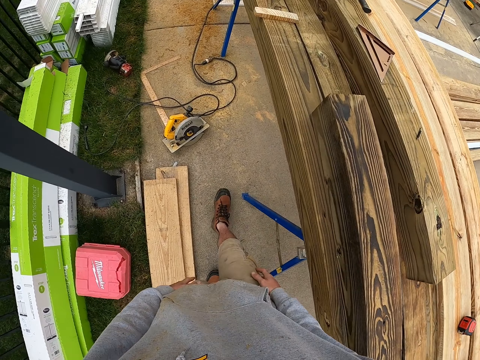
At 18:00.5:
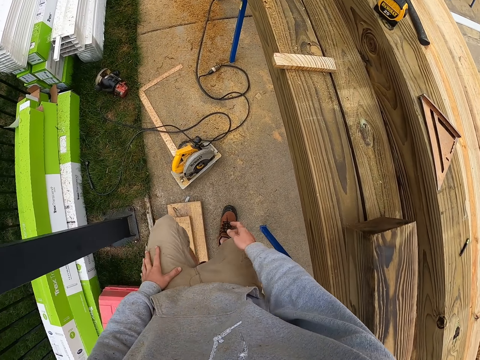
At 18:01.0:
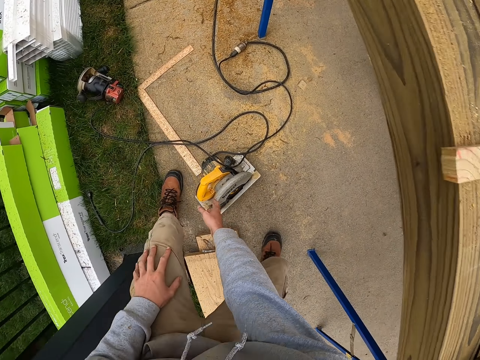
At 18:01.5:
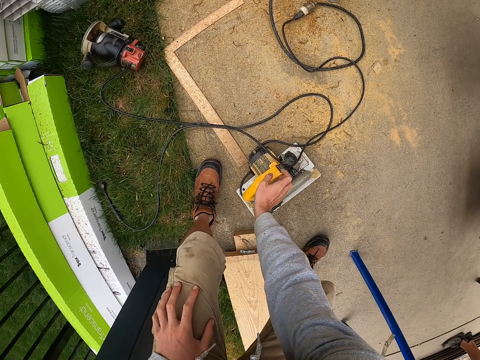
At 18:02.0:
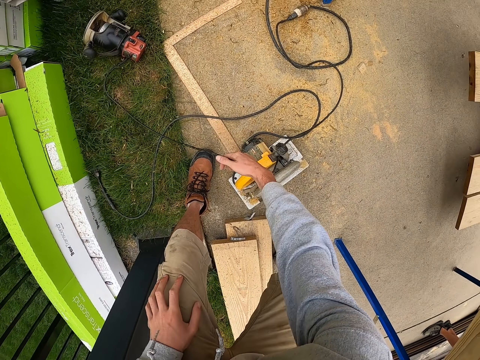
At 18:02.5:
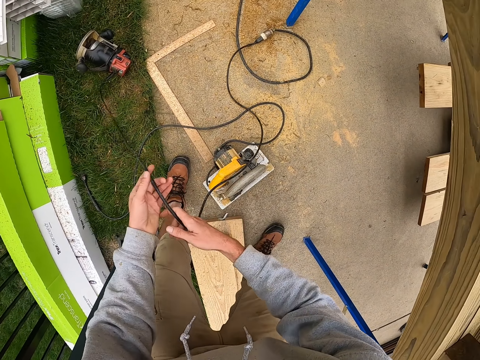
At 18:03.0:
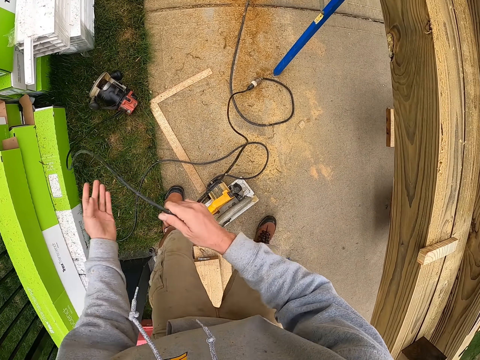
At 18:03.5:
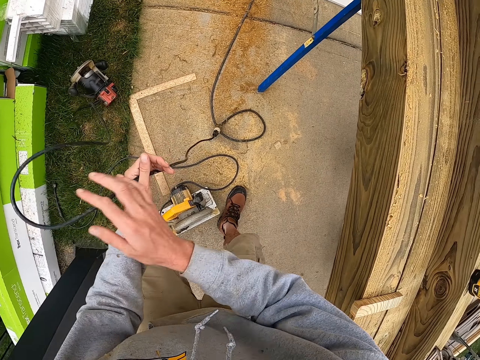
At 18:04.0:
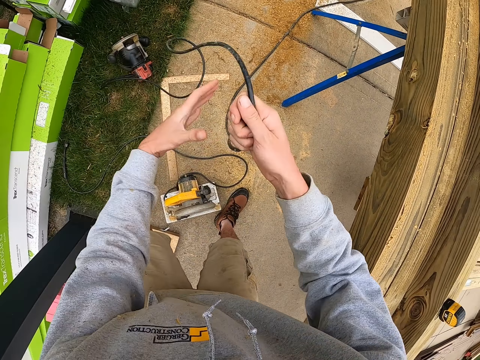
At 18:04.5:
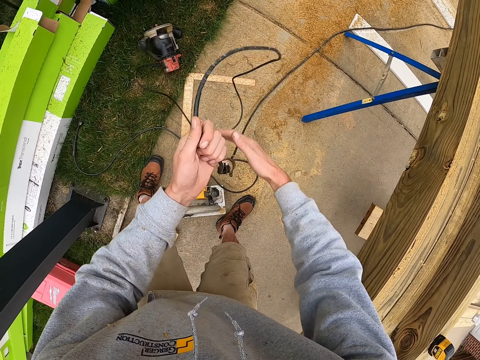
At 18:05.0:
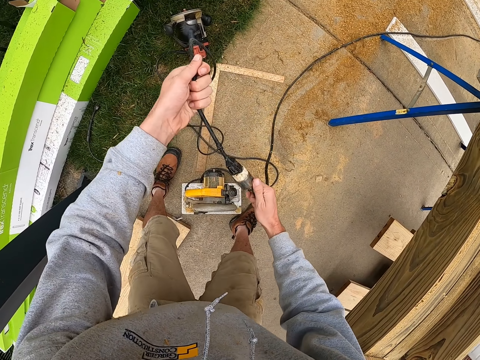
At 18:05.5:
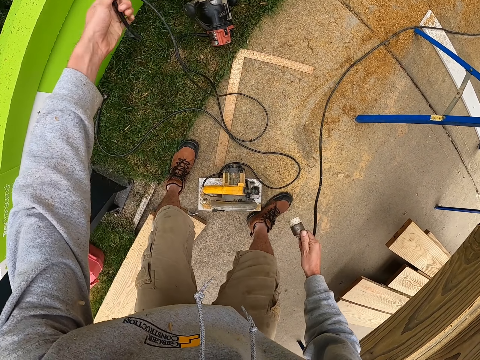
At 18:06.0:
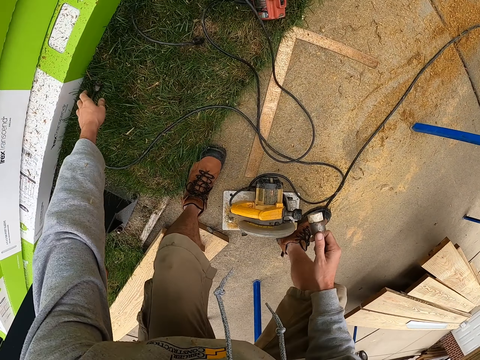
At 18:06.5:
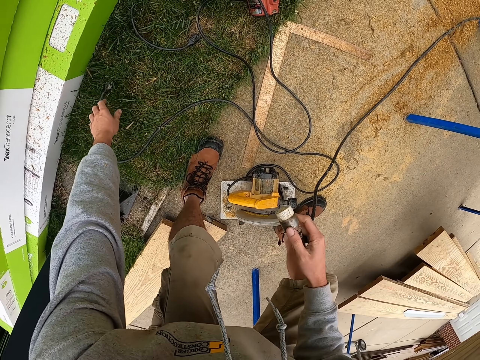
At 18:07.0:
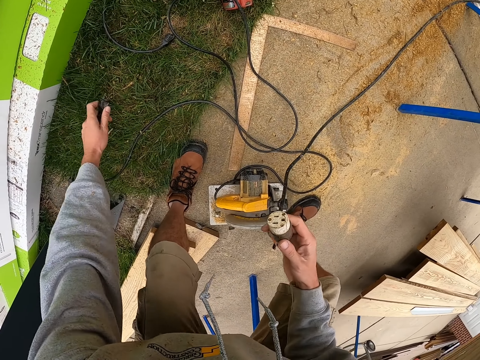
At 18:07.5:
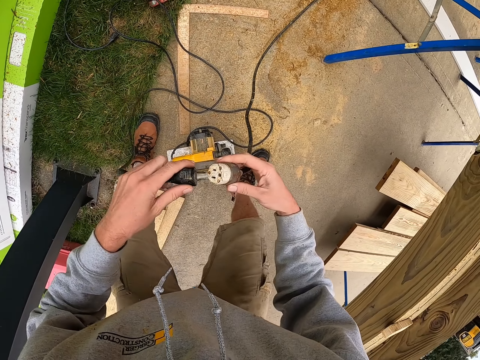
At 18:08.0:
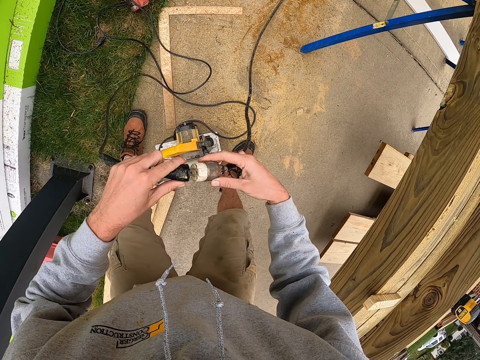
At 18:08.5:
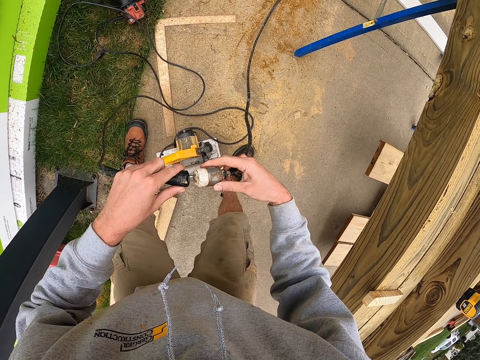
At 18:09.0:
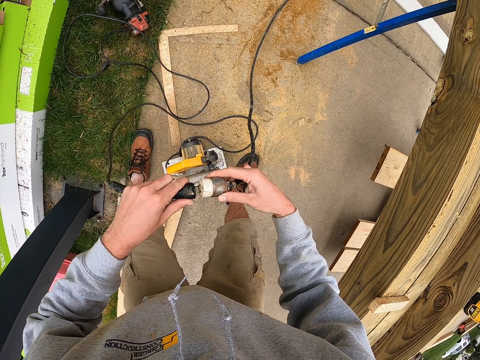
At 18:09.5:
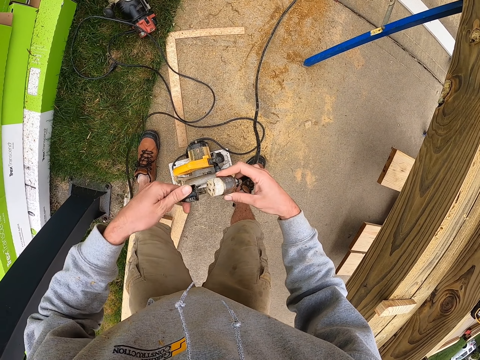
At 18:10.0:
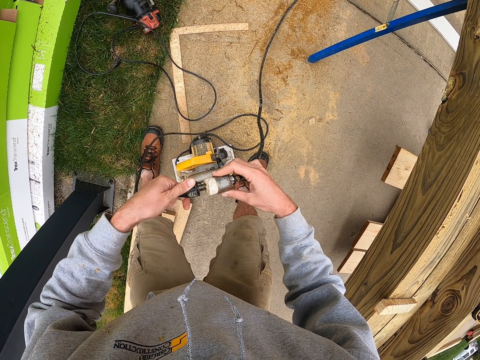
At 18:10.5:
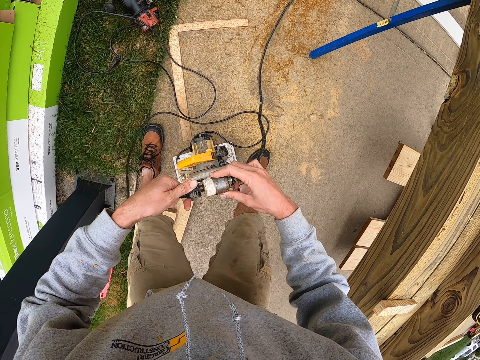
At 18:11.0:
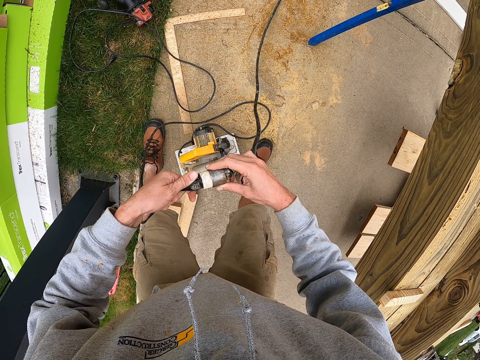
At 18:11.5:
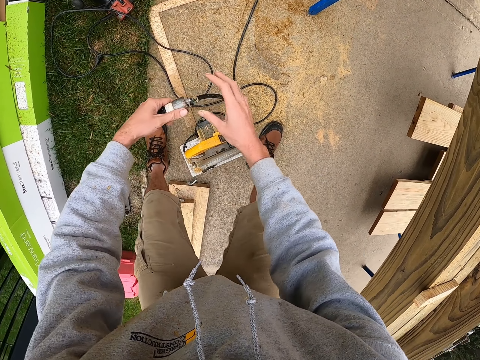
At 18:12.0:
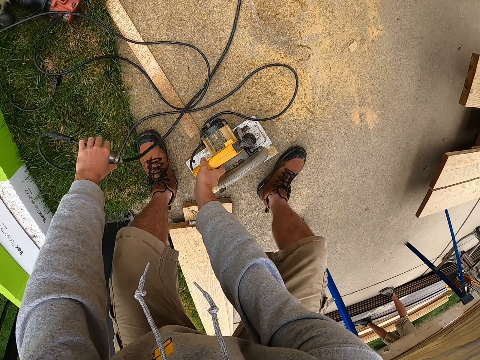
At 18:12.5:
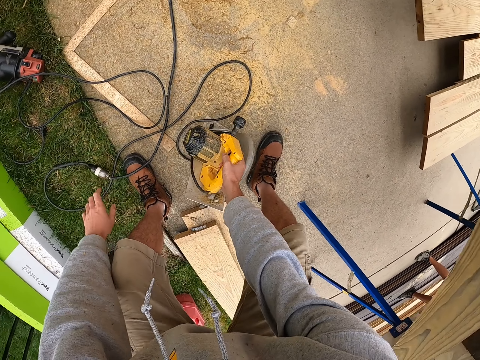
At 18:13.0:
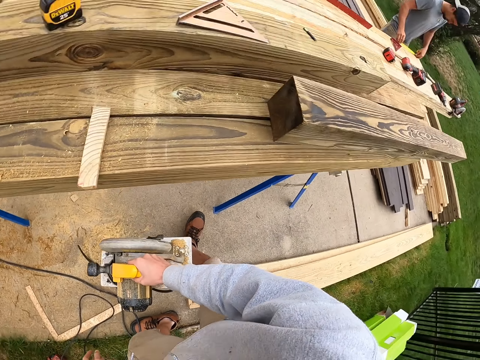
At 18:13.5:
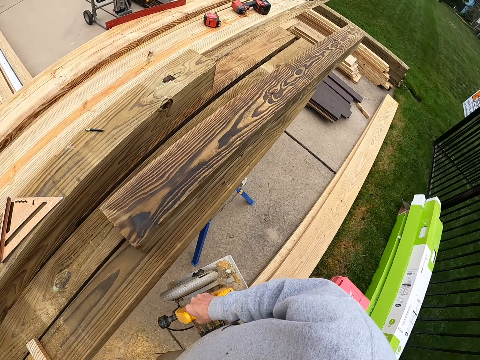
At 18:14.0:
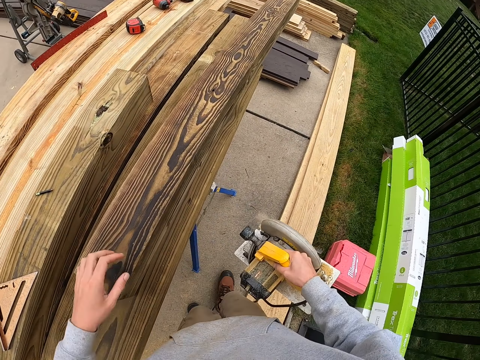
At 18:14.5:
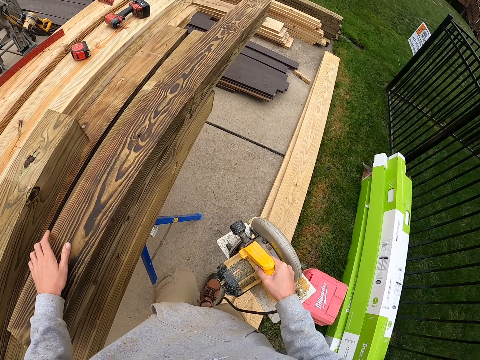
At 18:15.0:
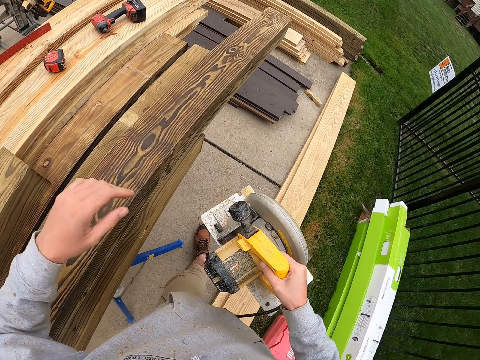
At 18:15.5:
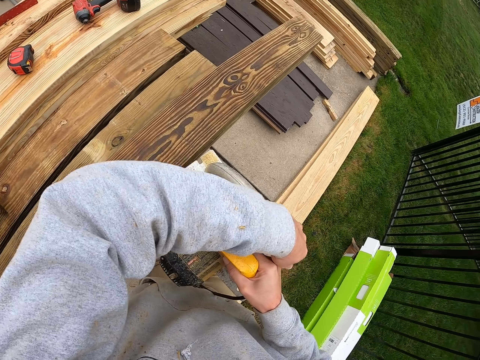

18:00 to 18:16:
The camera wearer picks a cable from the ground. He fixes the cable with his hands. He picks a circular power saw from the ground.

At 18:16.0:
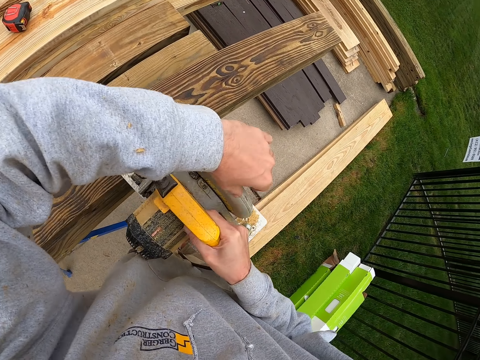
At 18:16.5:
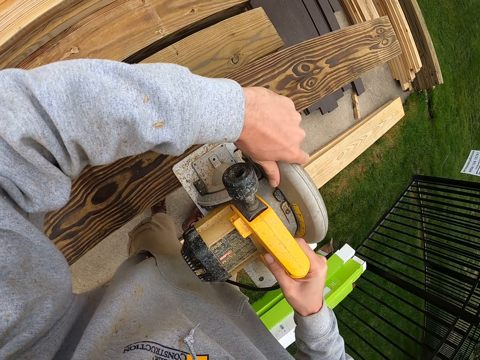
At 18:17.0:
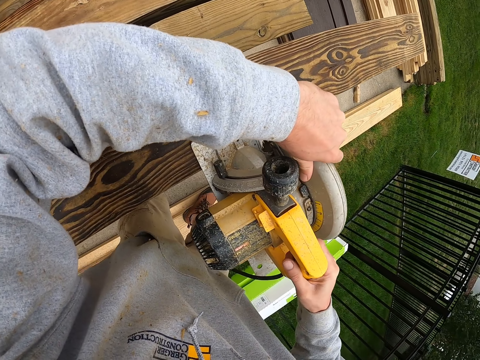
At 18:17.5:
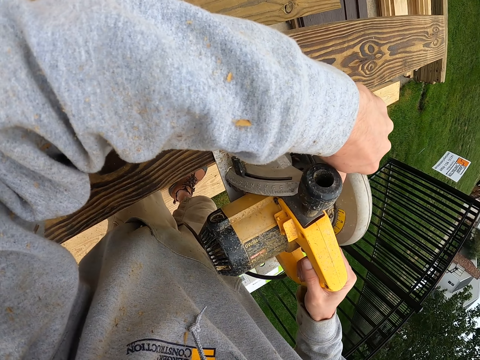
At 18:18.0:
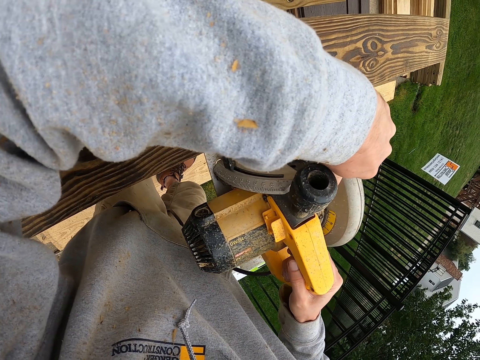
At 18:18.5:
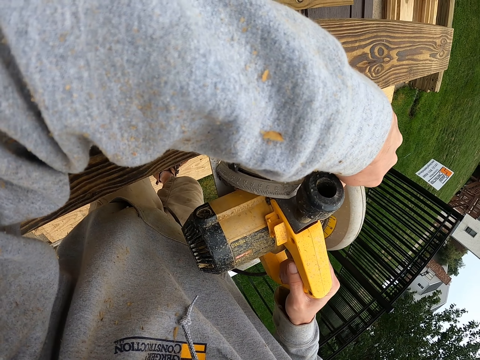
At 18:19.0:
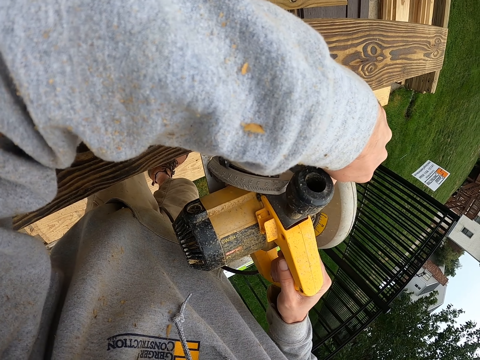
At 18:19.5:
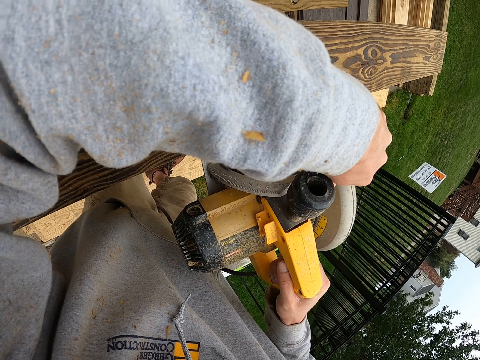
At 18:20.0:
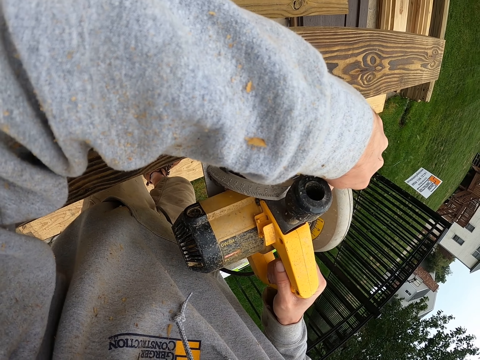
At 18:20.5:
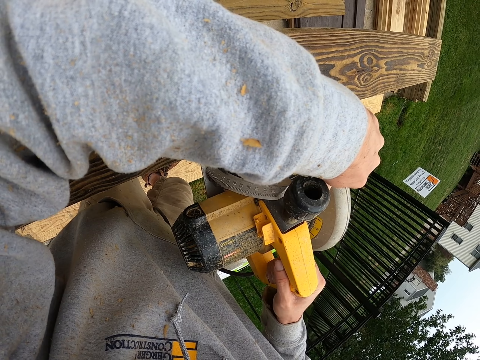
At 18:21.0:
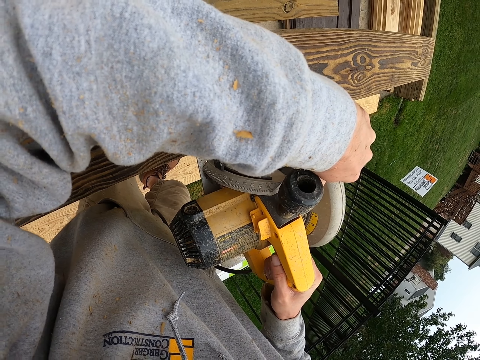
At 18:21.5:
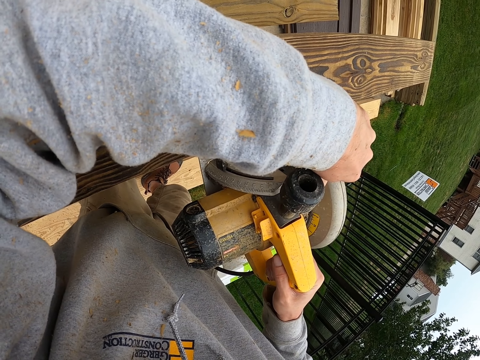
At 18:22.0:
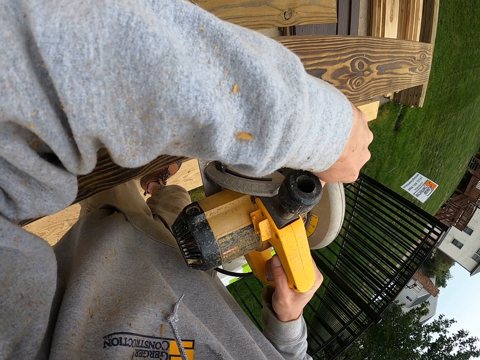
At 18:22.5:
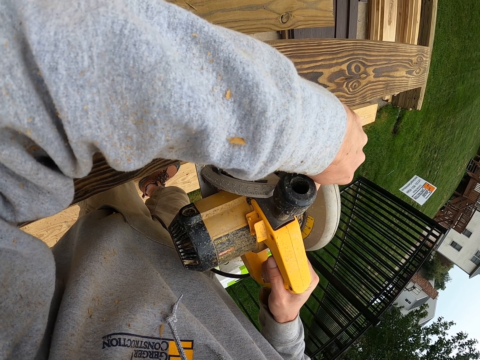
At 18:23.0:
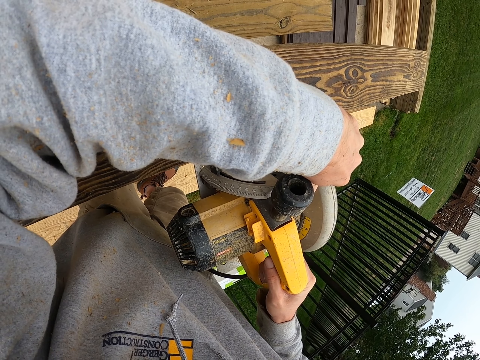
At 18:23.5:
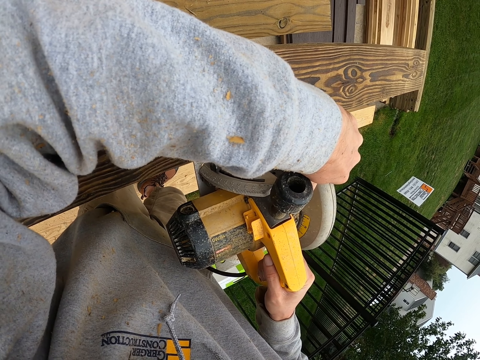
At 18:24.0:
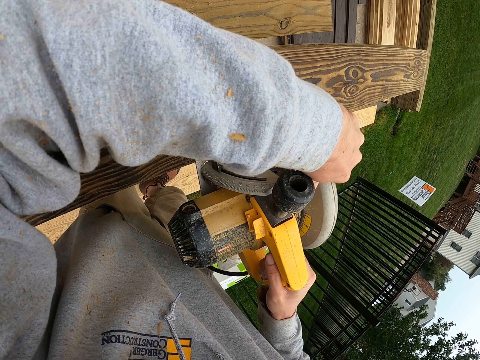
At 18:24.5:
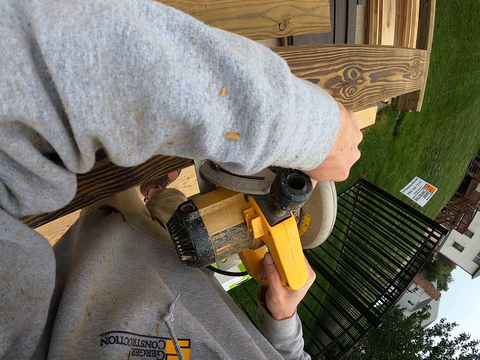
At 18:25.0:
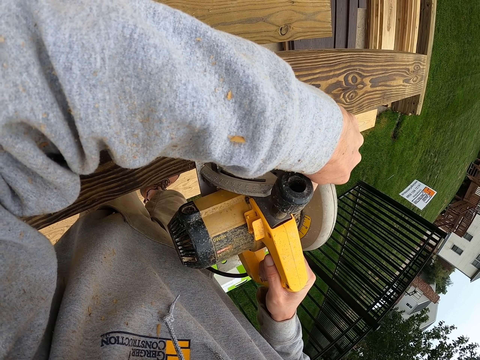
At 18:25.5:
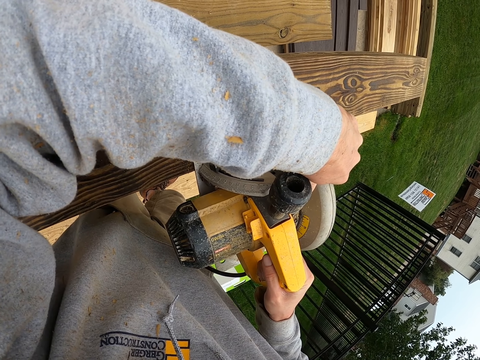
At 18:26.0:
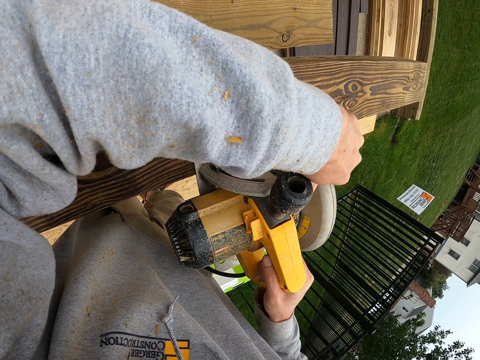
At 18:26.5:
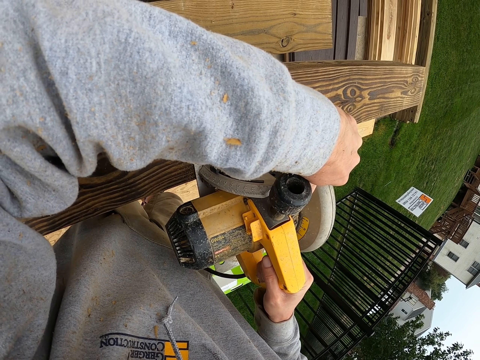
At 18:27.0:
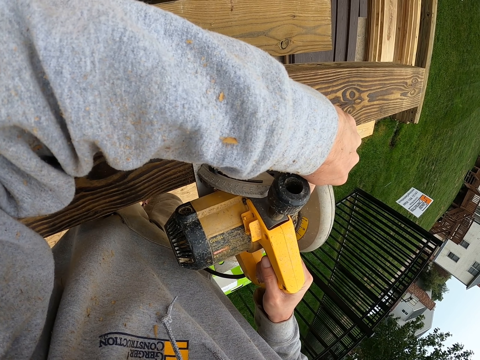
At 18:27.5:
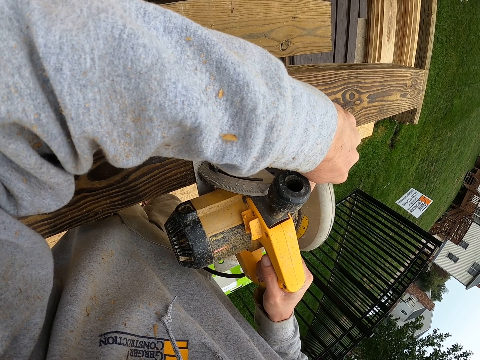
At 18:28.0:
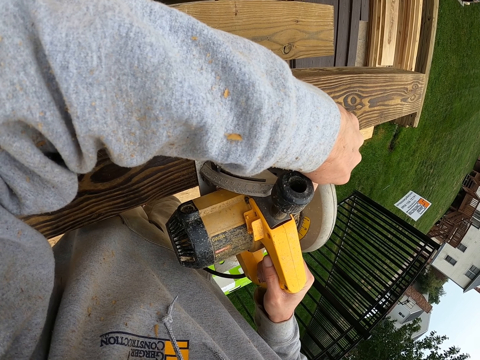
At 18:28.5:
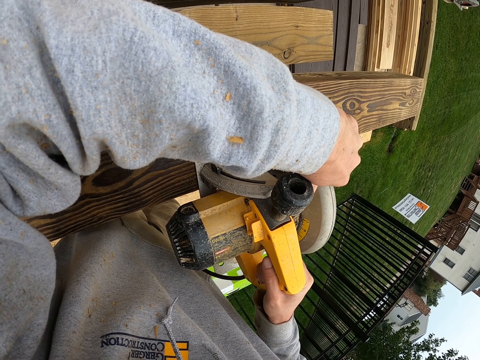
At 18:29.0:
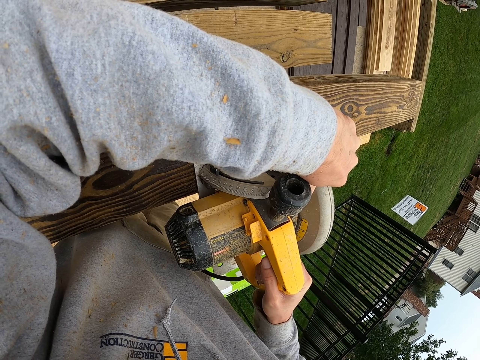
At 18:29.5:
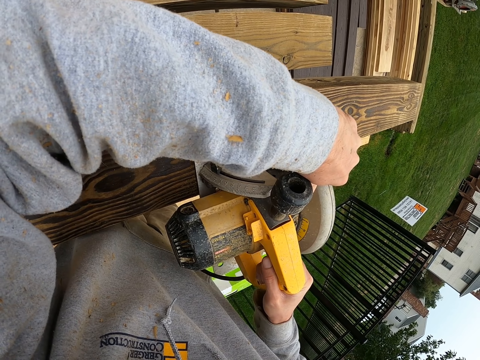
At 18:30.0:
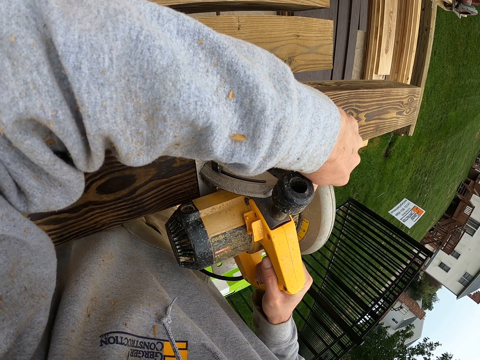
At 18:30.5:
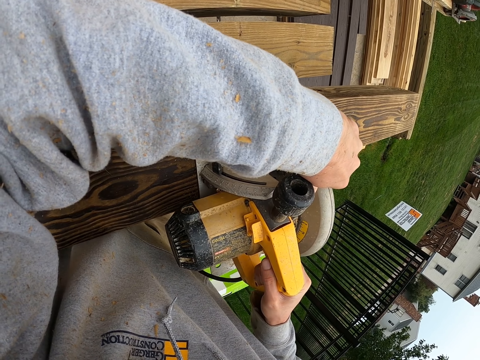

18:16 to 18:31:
The camera wearer uses the circular saw to cut the wood.
